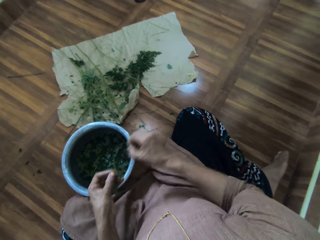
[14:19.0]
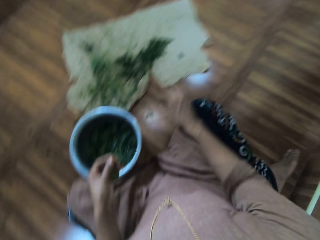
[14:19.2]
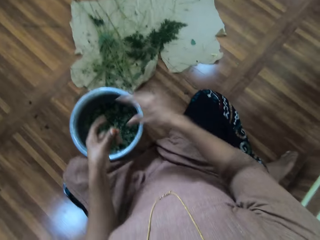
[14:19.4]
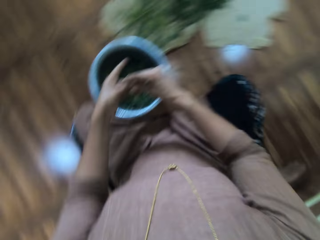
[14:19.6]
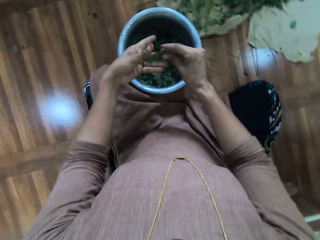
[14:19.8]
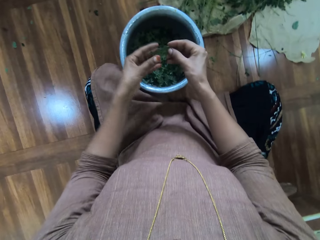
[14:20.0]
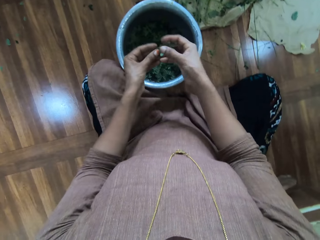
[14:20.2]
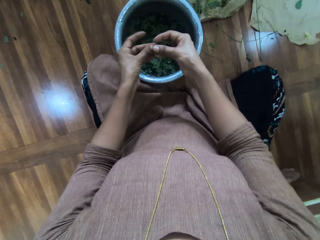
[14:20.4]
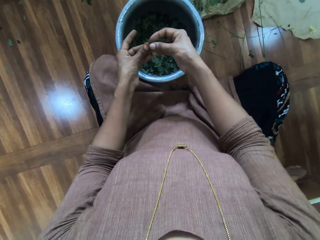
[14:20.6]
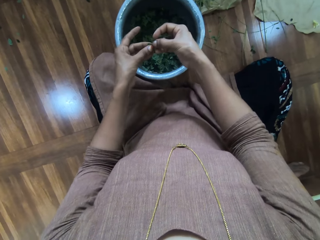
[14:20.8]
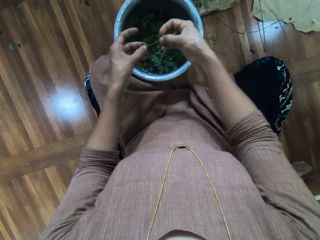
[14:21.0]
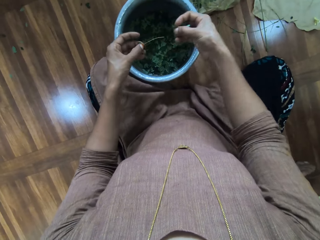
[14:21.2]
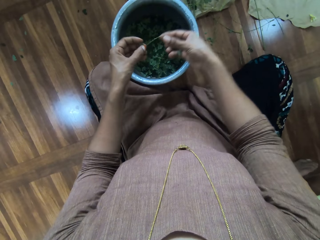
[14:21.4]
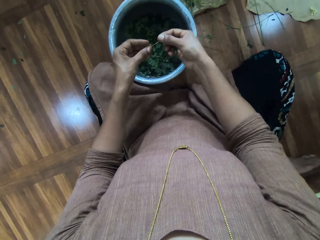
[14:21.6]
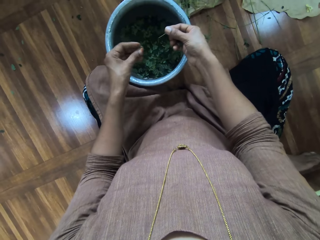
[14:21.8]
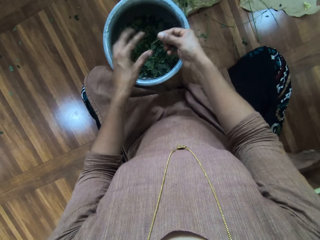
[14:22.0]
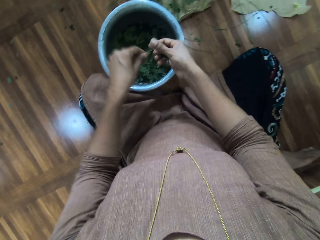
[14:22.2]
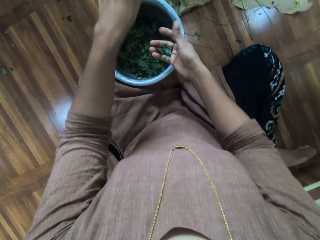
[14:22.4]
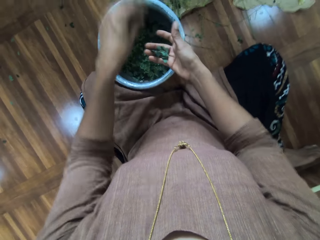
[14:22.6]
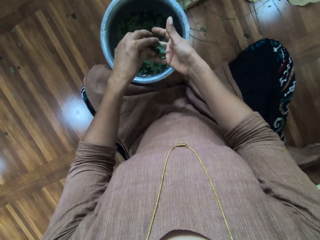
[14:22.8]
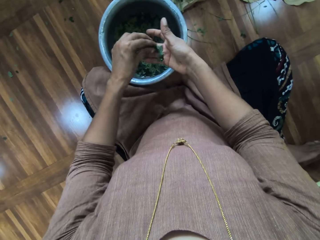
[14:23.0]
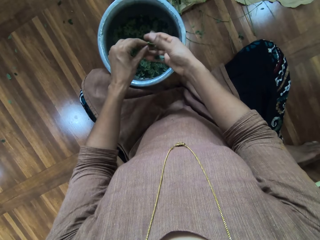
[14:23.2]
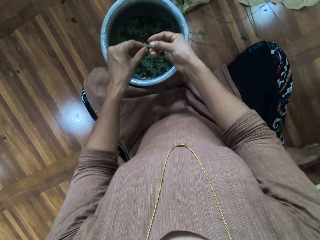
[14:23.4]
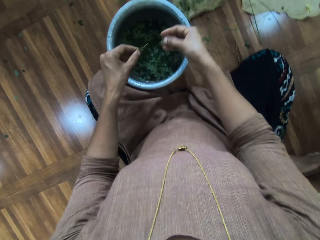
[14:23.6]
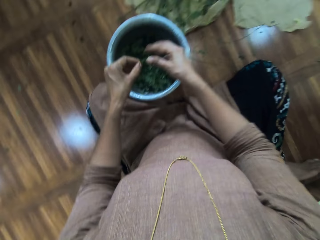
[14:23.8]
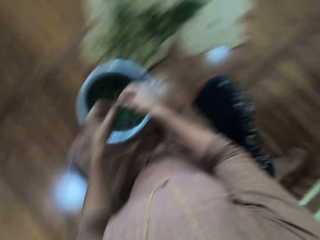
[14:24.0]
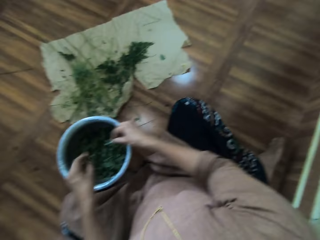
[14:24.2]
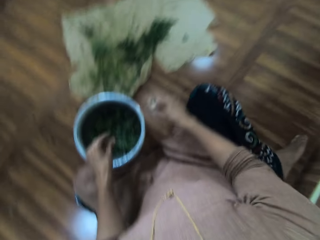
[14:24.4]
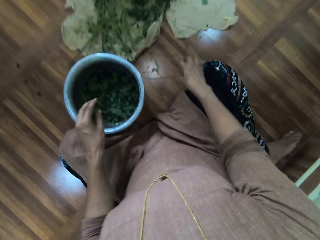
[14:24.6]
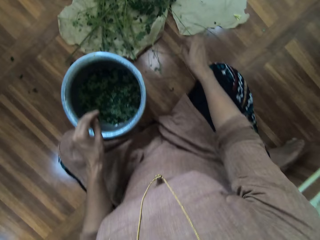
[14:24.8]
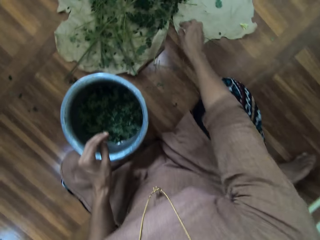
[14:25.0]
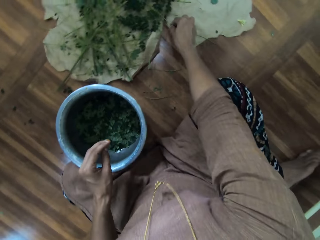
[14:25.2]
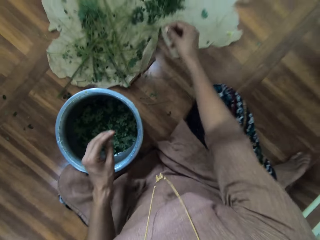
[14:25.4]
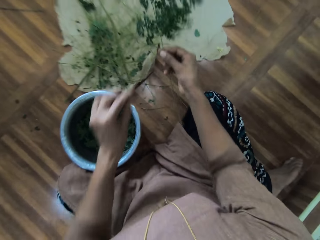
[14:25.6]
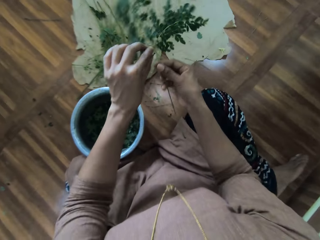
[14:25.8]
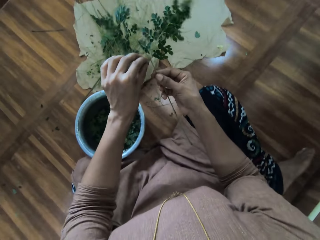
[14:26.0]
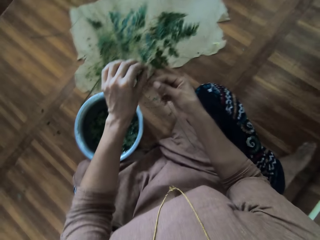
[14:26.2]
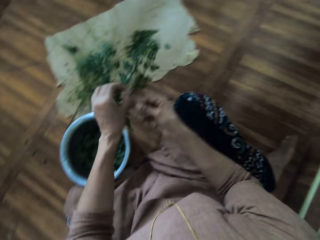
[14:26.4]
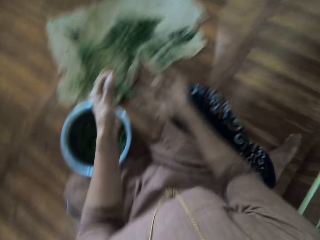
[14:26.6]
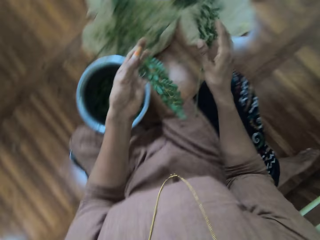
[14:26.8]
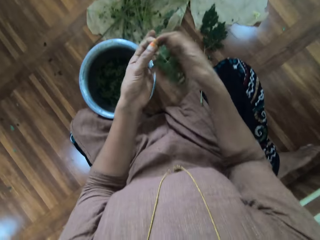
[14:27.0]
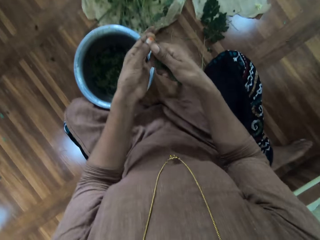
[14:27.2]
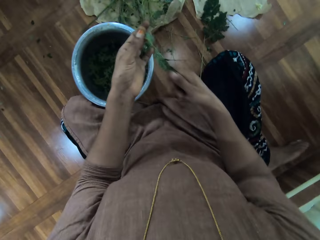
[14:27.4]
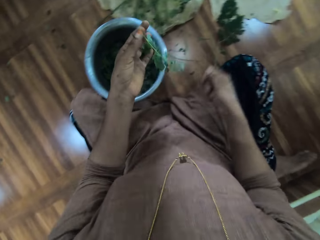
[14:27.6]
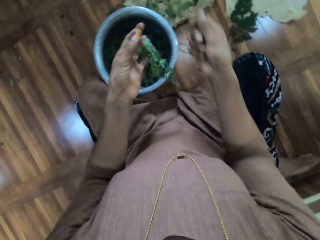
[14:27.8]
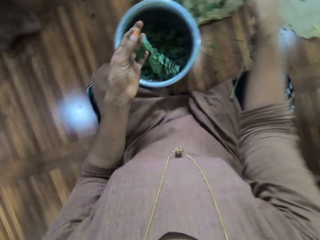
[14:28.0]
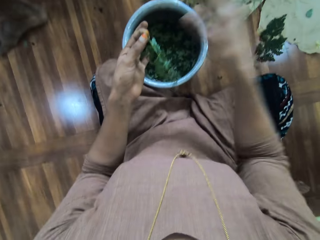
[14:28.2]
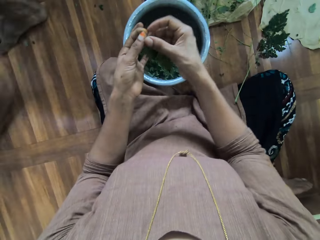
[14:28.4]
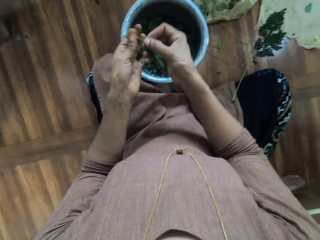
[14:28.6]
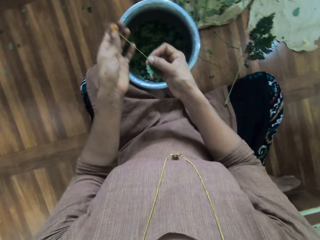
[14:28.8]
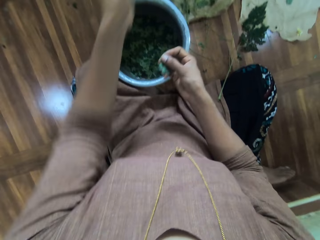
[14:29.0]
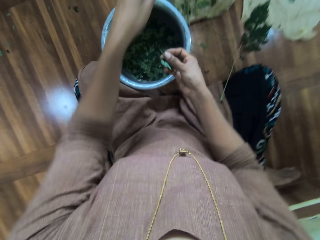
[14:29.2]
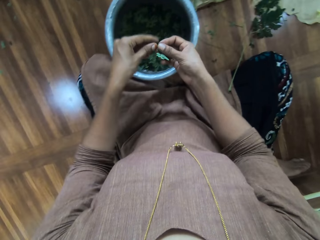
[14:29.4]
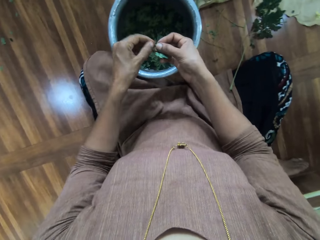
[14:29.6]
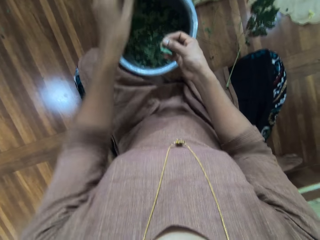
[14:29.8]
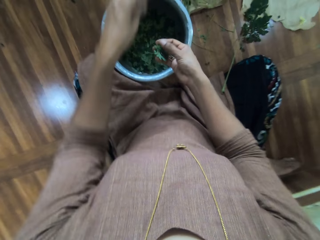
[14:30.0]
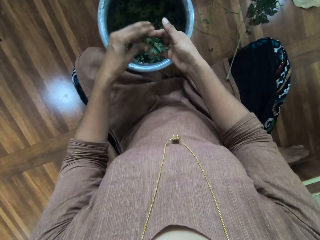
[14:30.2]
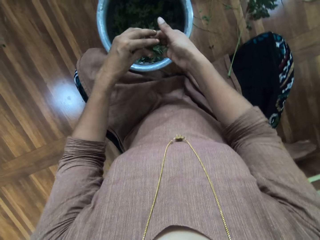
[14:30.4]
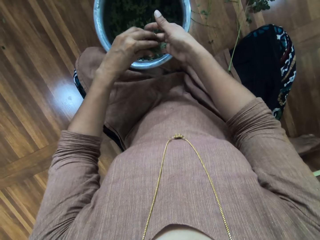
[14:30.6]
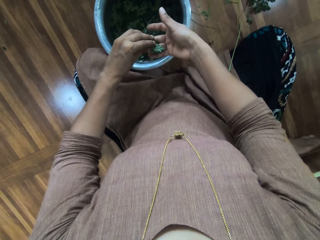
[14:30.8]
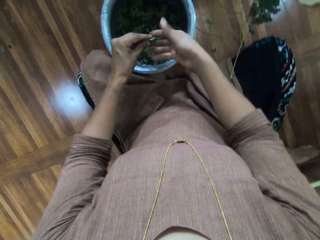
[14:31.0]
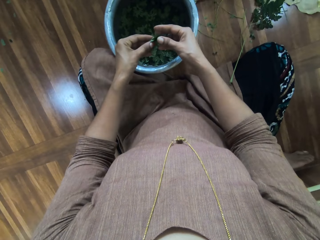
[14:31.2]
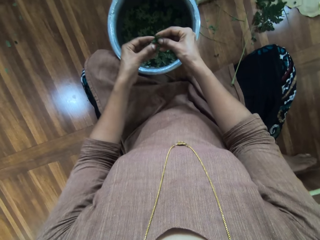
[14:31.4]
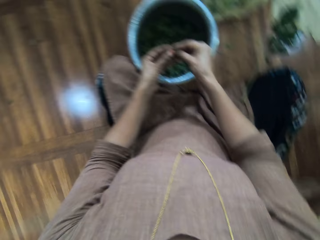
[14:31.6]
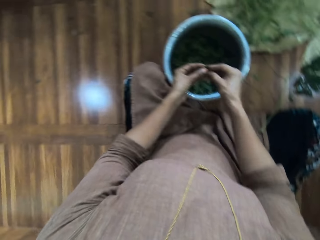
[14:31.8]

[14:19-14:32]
The camera wearer removes leaves on the tree branch. They throw the branch on the floor. They hold the branch. They remove the leaves from the branch. They drop the leaves into the bucket. They remove the leaves from the branch. They drop the leaves into the bucket. They throw the branch on the floor. They hold a branch with the right hand. They remove the leaves from the branch. They drop the leaves into the bucket. They throw the branch on the floor. They pick up a branch. They remove a branch with the hand. They cut the branch. They throw the branch on the floor. They touch the leaves. They remove the leaves from the branch. They throw the branch on the floor. They remove a branch. They pick the branches from the right hand.

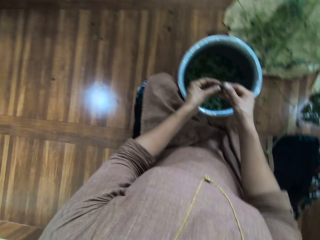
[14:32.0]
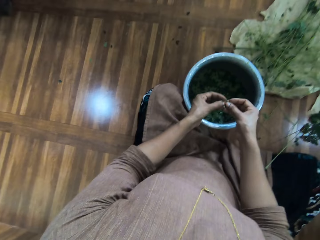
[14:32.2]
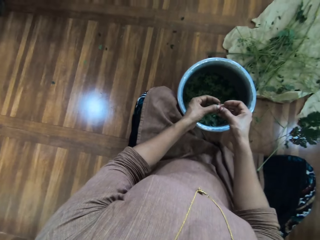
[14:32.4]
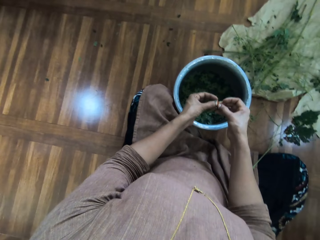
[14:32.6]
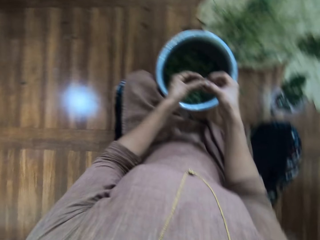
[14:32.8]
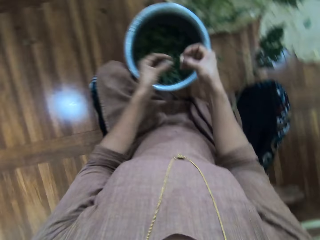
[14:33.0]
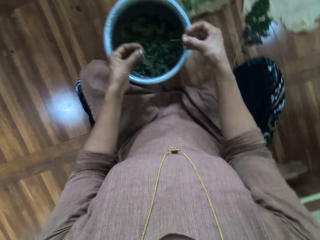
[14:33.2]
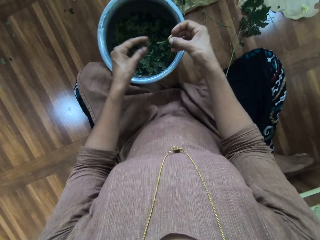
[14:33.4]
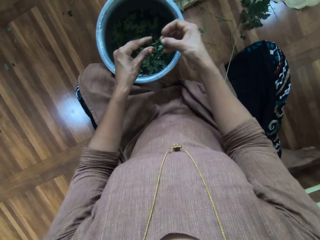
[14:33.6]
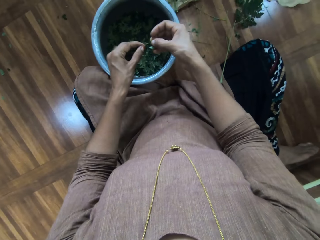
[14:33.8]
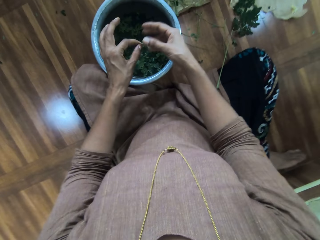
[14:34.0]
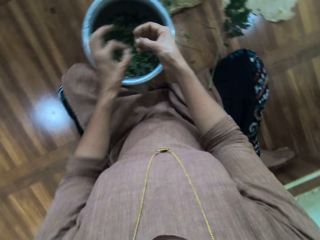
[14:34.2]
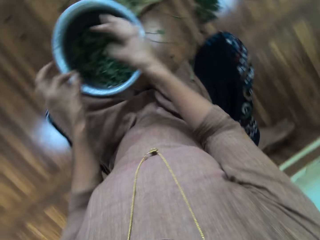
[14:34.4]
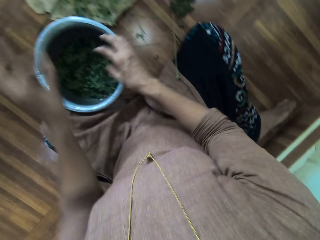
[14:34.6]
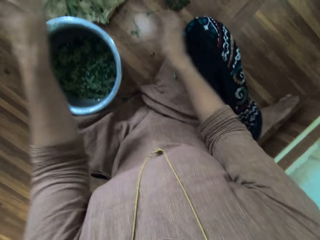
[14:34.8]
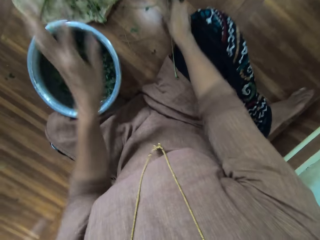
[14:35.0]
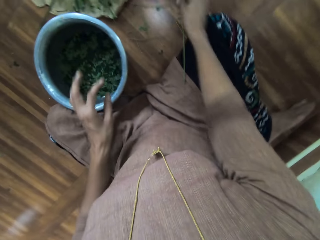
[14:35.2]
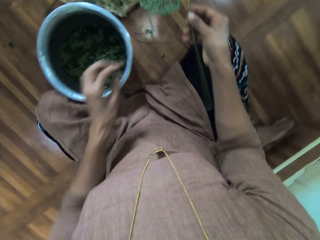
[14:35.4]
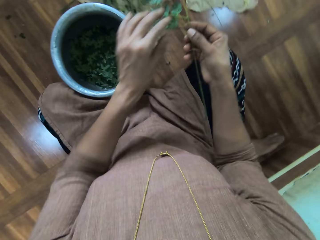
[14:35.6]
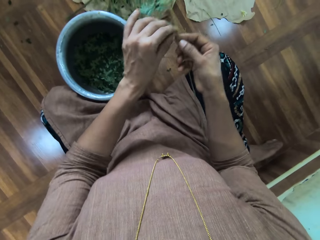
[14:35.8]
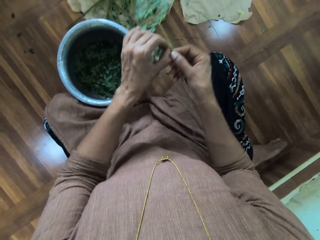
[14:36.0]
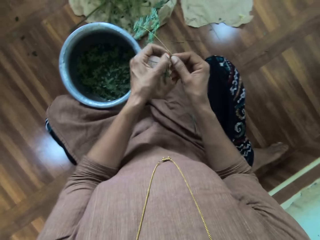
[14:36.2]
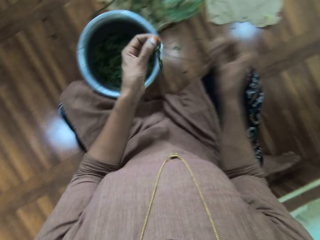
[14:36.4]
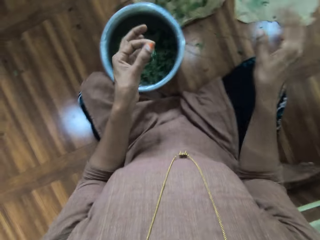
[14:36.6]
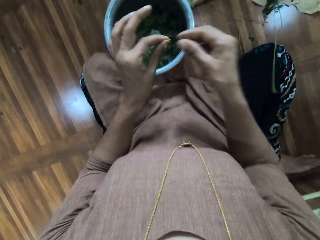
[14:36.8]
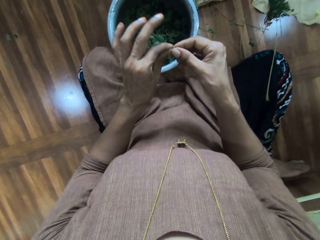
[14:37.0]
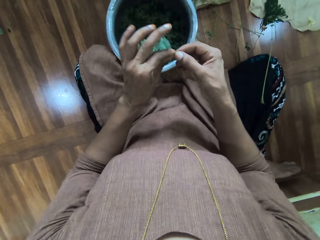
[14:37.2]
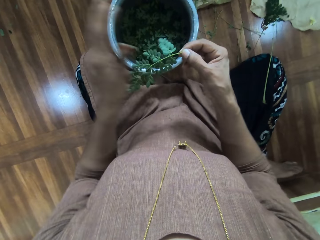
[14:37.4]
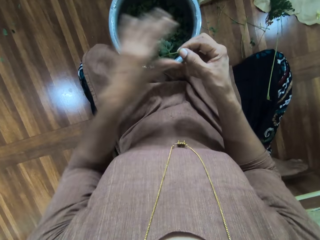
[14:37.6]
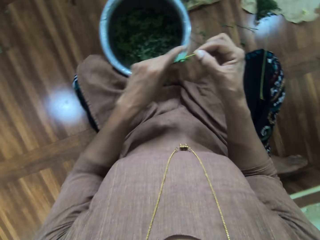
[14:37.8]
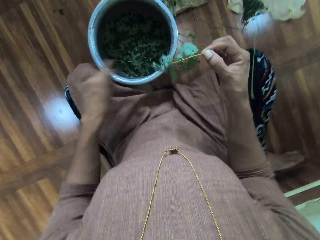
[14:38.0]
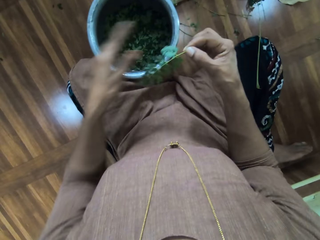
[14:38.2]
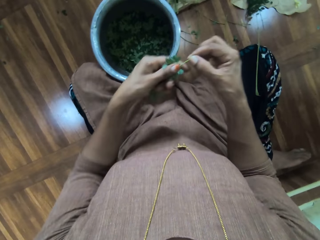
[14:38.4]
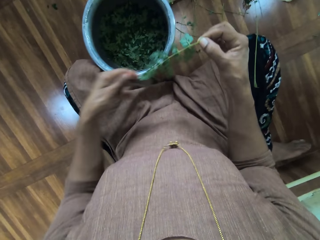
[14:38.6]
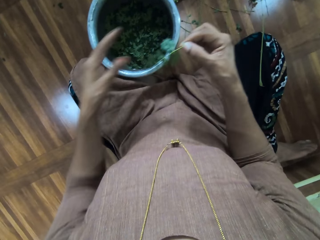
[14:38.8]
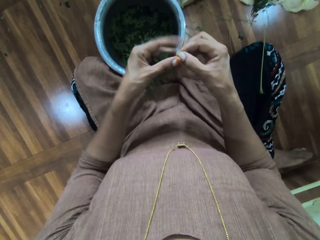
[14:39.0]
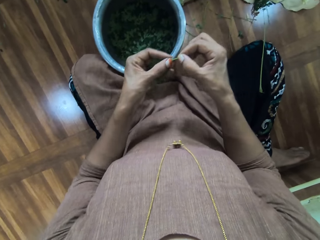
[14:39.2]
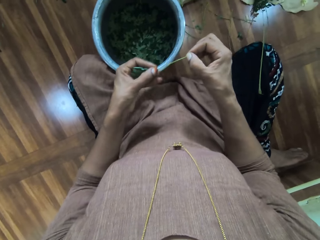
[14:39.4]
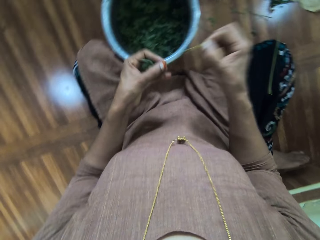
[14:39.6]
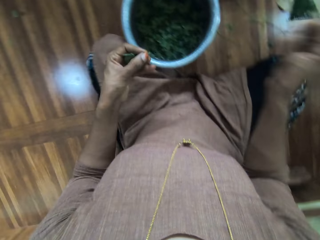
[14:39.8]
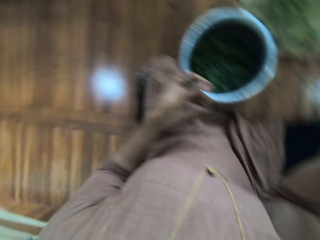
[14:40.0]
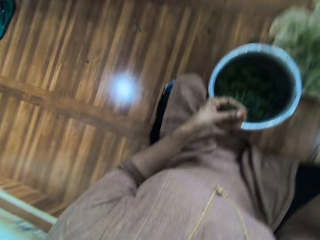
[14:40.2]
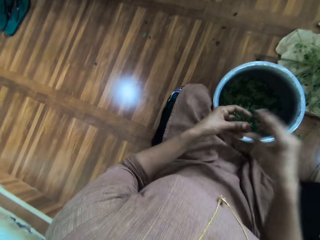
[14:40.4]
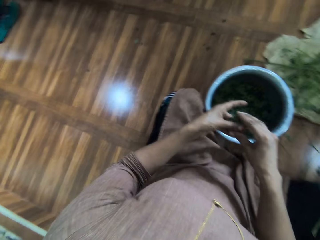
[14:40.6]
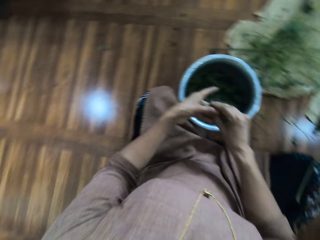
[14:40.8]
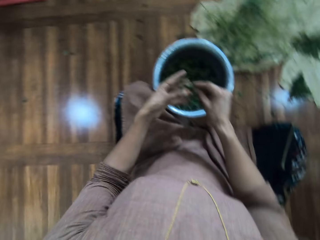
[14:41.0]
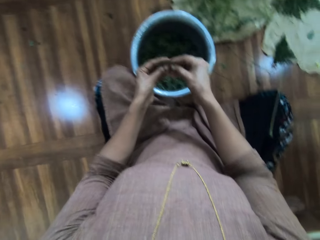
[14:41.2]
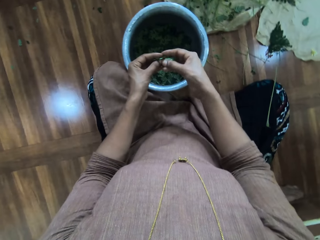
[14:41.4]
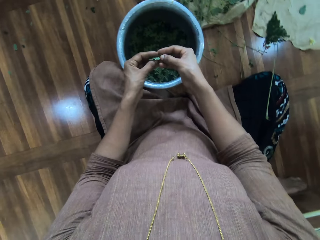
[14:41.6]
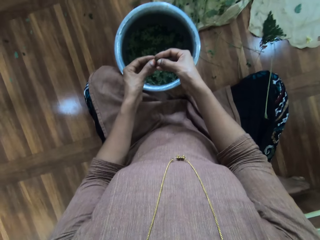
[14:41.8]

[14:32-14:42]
The camera wearer holds the branches. They remove the leaves from a branch. They drop the leaves into the bucket. They remove the leaves from a branch. They drop the leaves into the bucket. They throw the branch. They pick up a branch. They remove a branch with the hand. They cut the branch. They throw the branch on the floor. They hold the branch. They touch the leaves. They remove the leaves from a branch. They throw the branch on the floor. They hold the branches.
